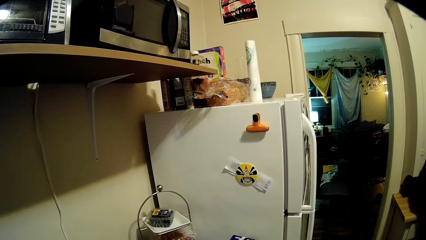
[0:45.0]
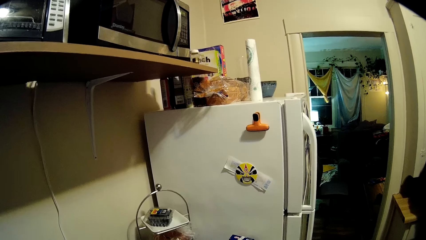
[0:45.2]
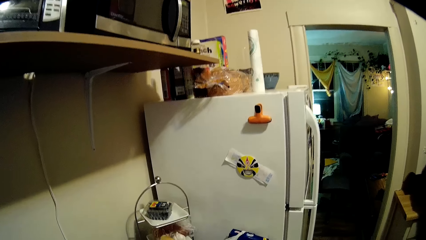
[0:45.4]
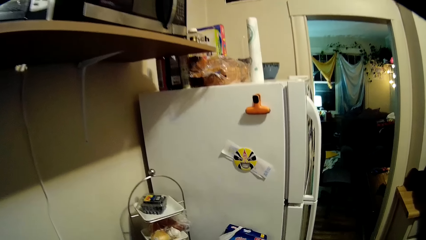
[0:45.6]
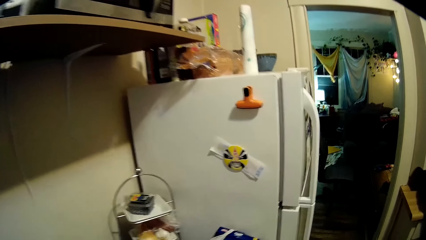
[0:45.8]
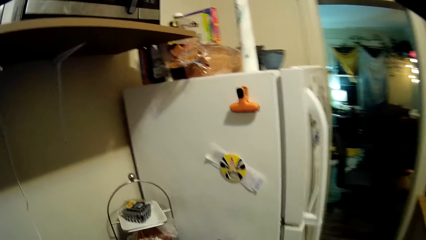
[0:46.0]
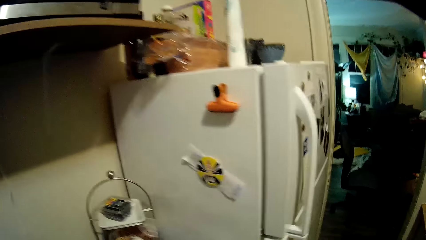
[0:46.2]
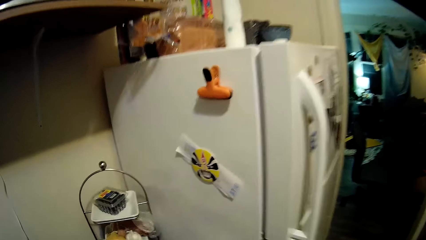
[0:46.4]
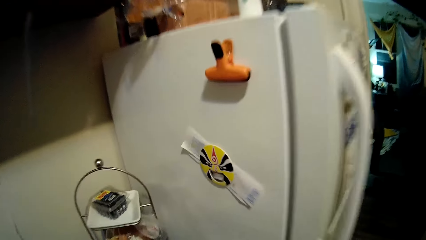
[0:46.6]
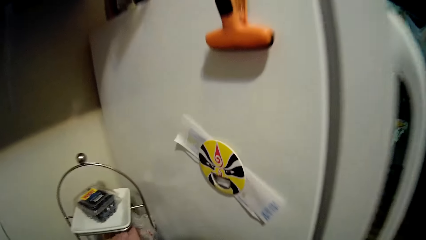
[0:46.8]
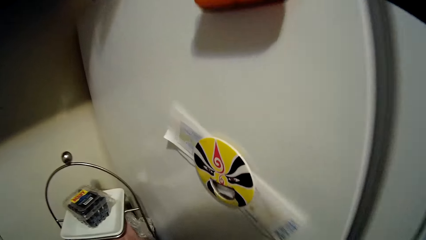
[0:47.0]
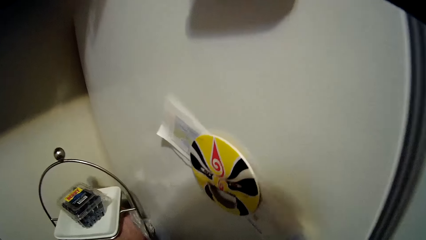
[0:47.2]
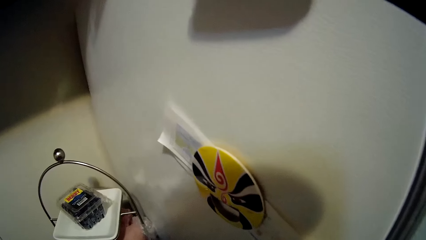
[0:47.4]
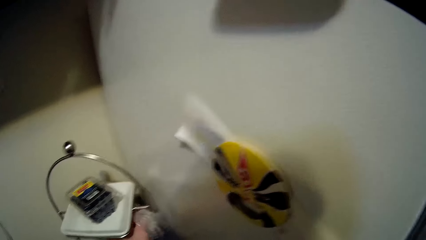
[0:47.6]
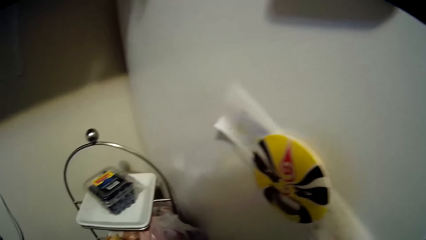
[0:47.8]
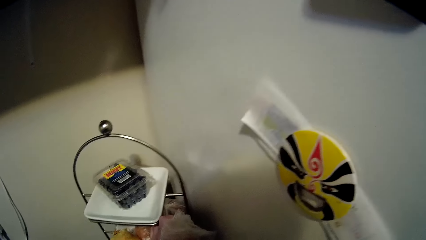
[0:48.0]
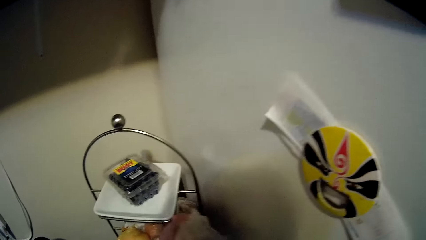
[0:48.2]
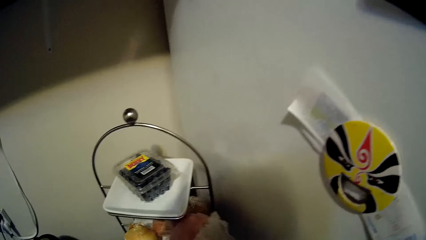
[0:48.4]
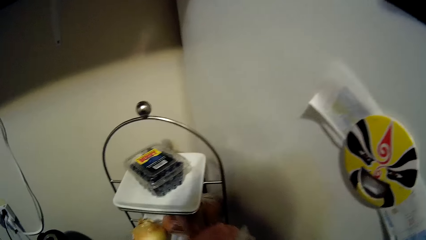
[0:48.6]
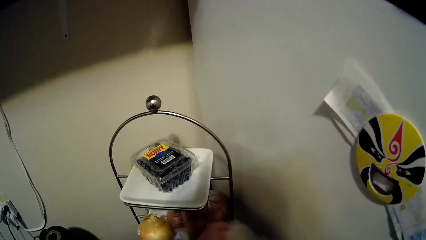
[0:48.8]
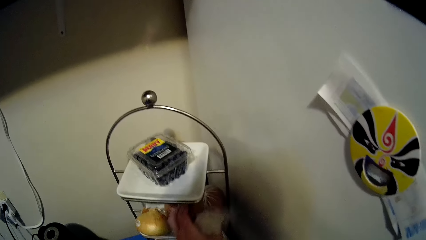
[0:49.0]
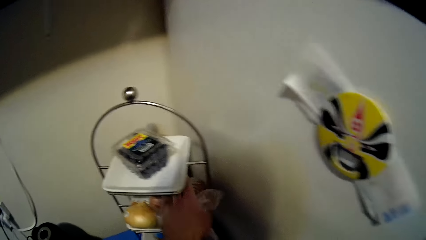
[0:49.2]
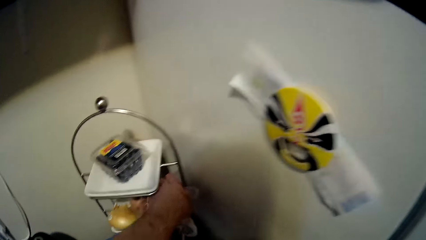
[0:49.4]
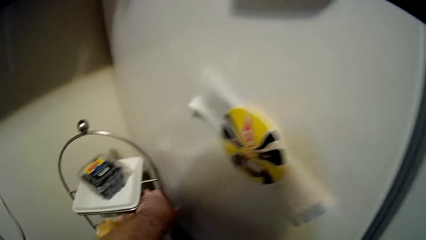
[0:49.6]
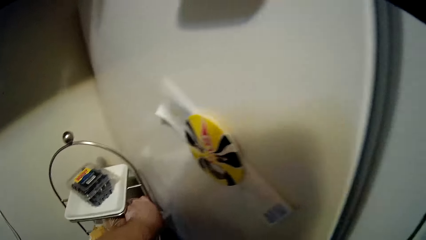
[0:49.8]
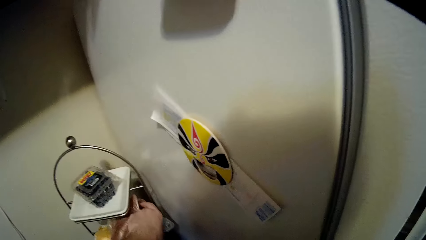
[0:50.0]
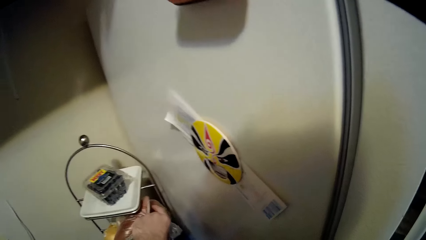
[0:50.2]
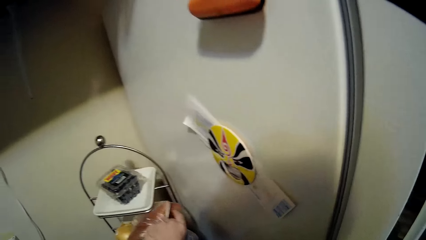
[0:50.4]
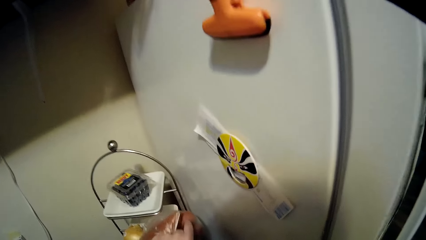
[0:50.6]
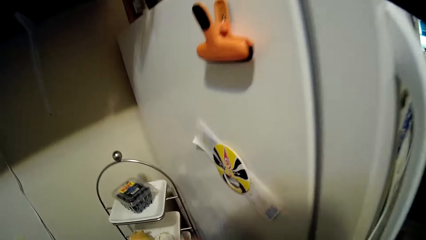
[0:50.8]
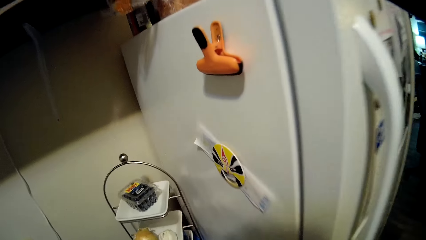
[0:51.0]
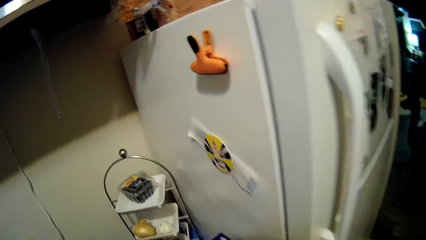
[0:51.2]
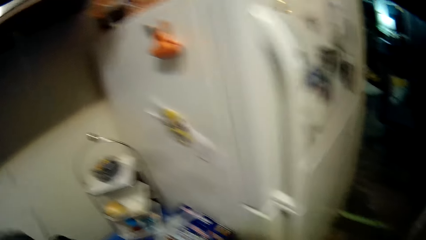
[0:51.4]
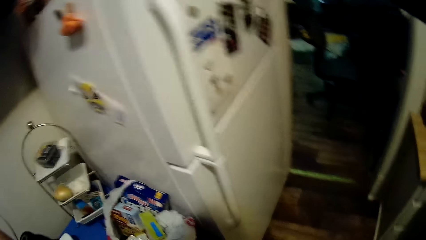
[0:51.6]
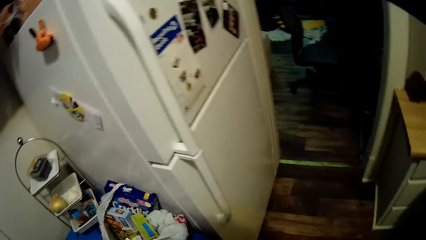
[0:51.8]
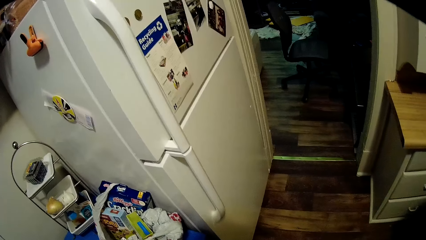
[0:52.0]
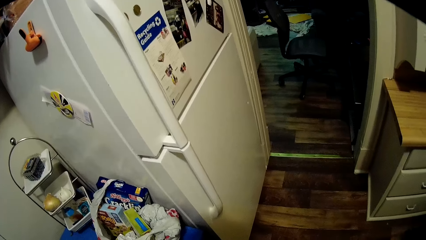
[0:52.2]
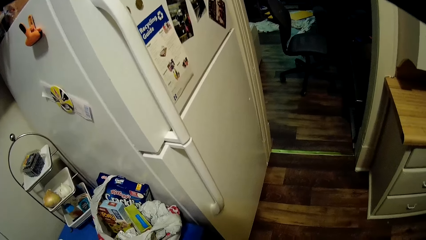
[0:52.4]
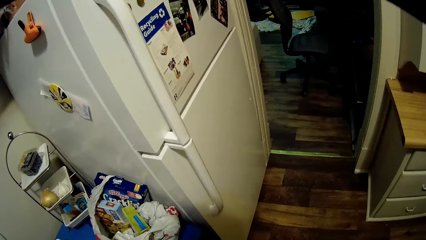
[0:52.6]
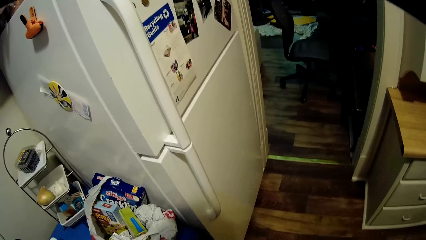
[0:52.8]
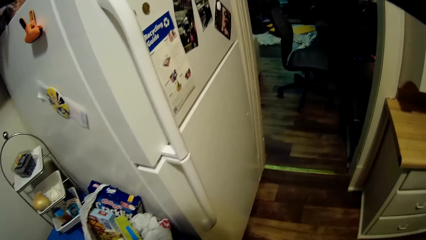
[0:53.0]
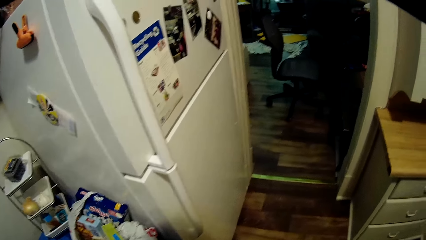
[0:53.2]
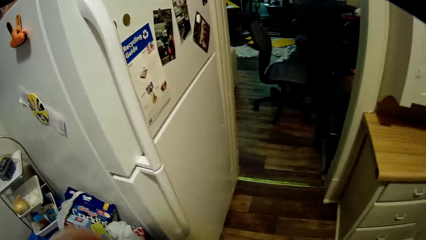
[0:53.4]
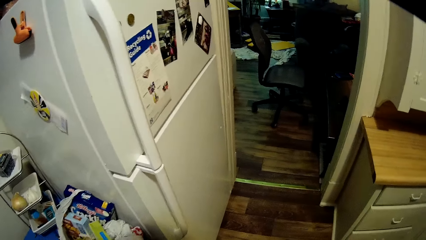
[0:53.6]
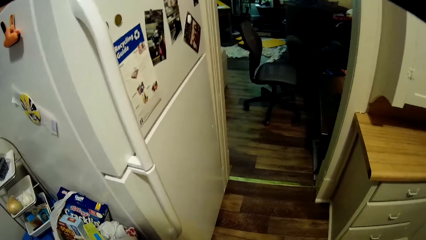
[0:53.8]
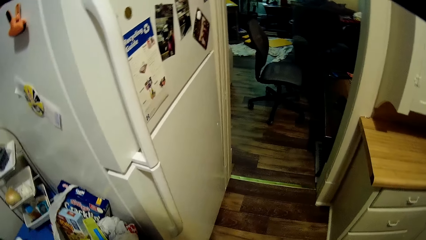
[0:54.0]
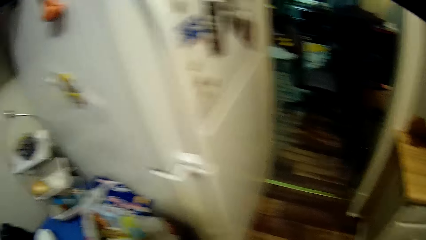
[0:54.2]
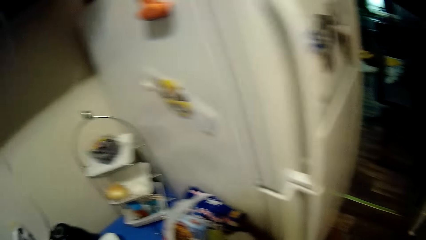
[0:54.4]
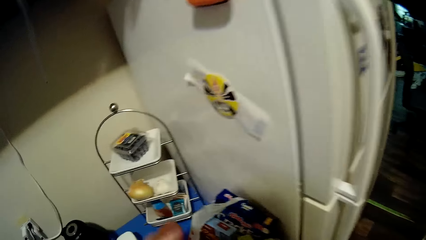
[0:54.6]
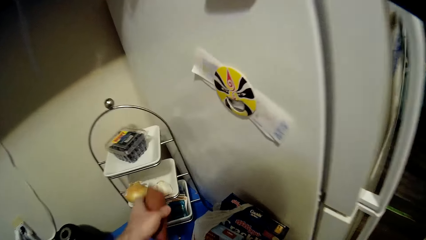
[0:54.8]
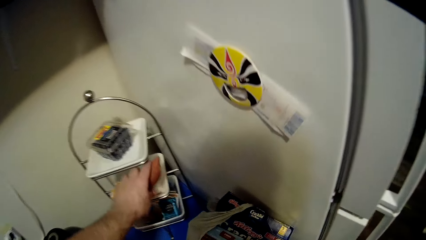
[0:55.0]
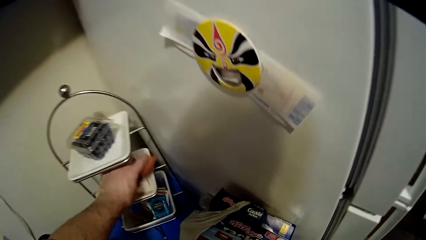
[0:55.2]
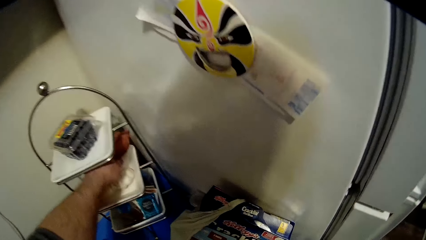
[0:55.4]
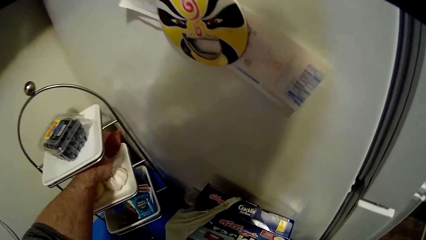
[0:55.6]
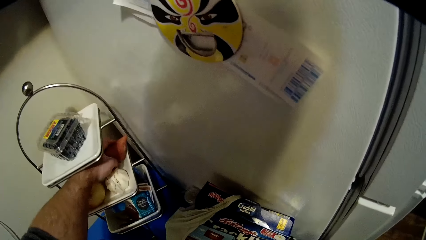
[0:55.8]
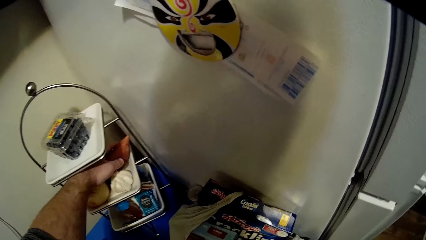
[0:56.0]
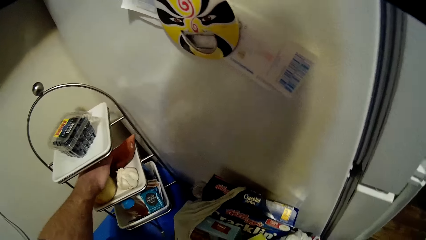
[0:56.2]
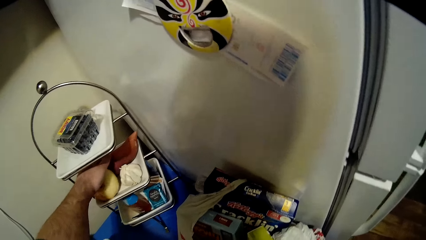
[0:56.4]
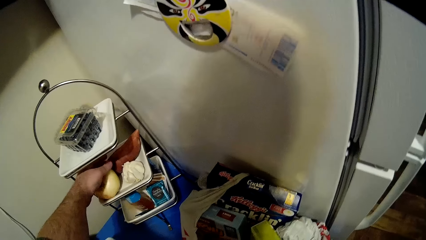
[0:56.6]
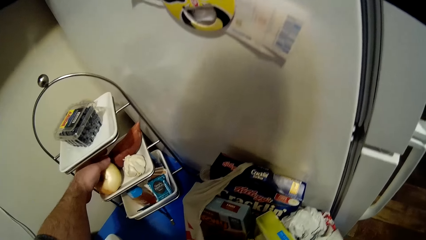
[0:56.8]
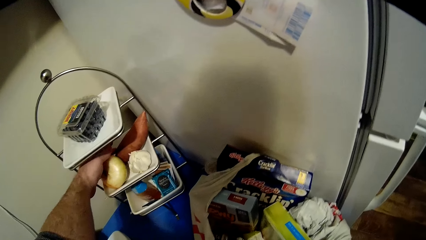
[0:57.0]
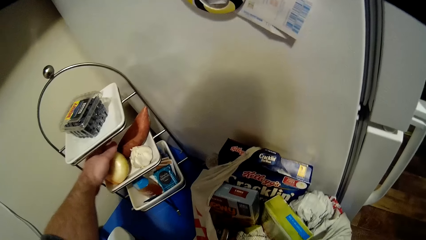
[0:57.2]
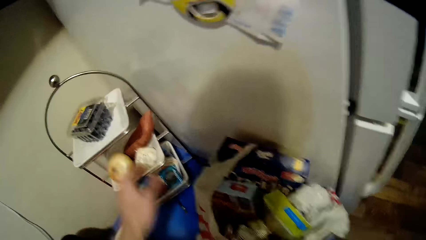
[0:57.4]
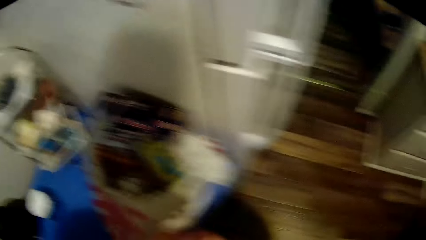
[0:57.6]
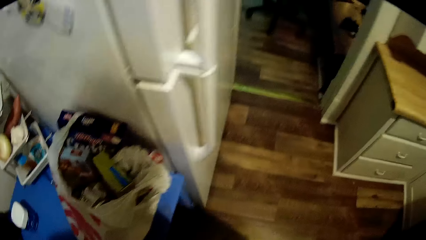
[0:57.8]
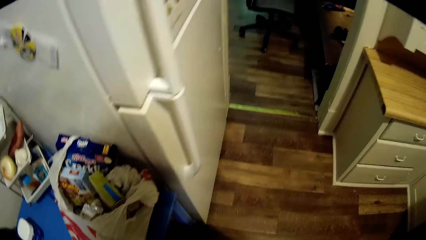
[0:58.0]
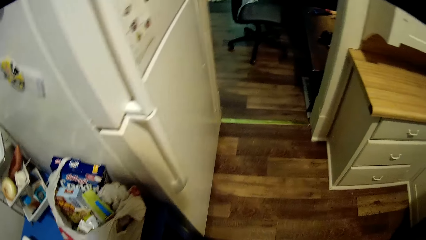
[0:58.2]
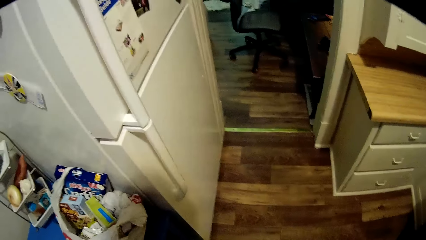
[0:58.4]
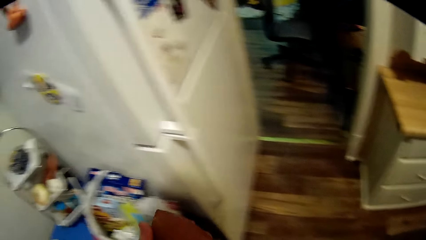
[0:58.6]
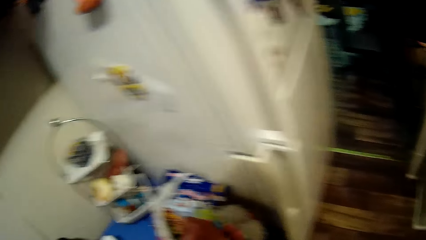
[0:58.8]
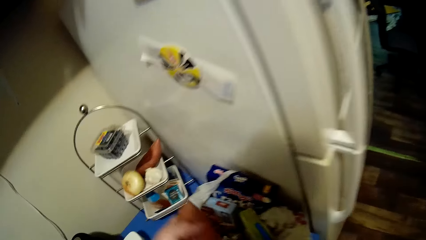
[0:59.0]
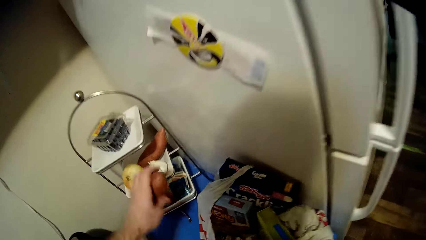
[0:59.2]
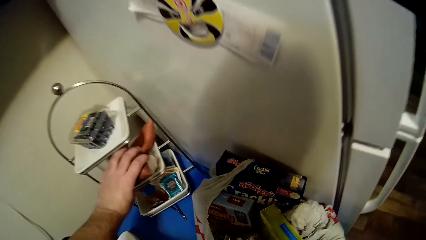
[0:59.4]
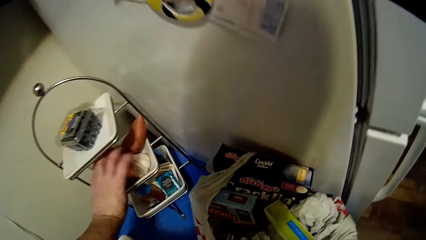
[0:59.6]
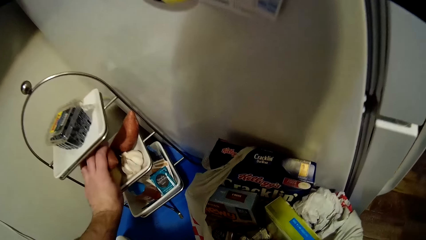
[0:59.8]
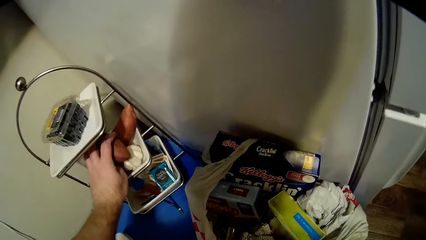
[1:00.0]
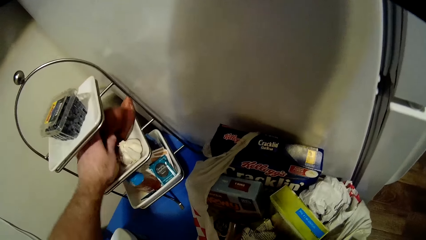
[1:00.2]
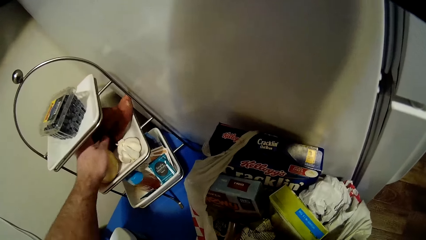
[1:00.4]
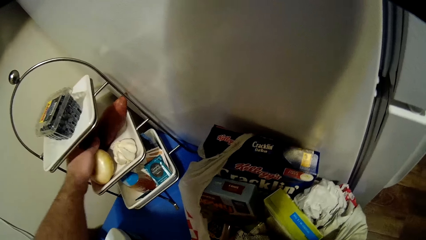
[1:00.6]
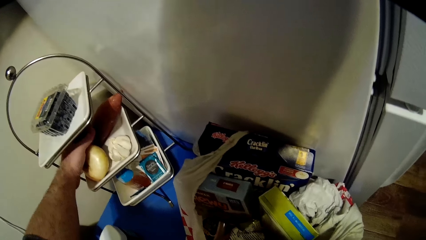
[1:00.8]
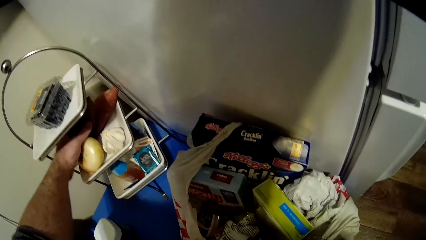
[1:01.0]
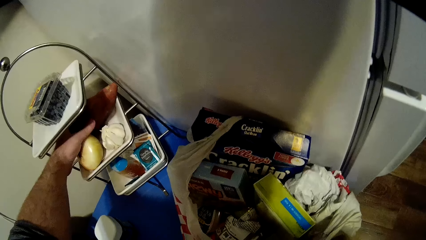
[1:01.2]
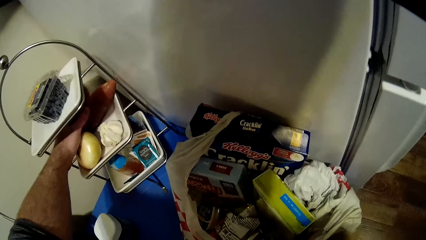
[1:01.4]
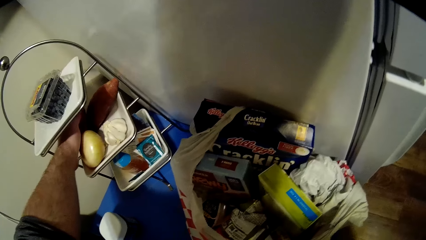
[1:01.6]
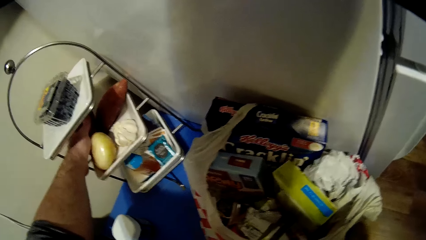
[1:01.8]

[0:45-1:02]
The camera wearer moves towards the fridge. They pick up a sweet potato from the table. They stare around the house. They place the sweet potato on the plate. They stare around the house. They place the sweet potato on the plate again.
